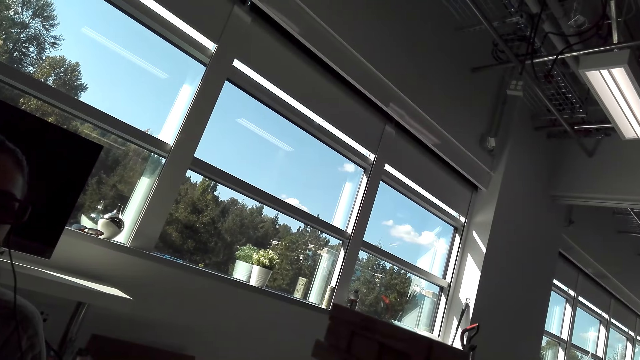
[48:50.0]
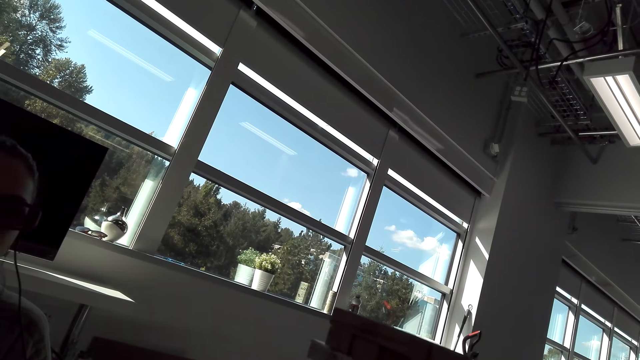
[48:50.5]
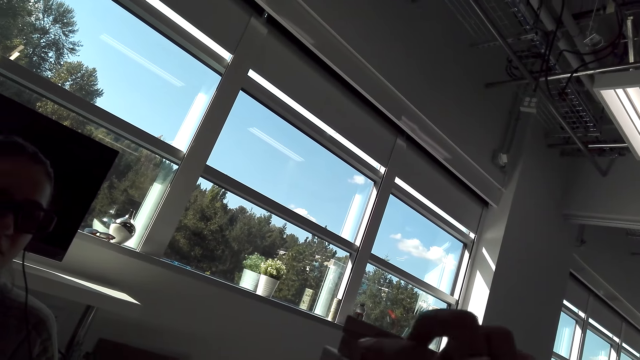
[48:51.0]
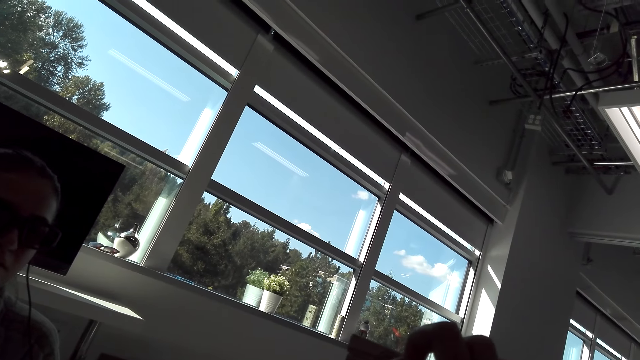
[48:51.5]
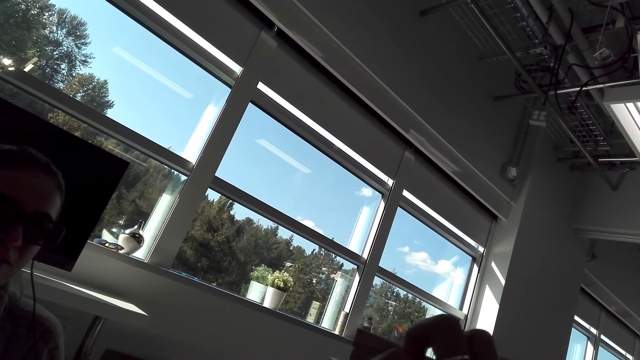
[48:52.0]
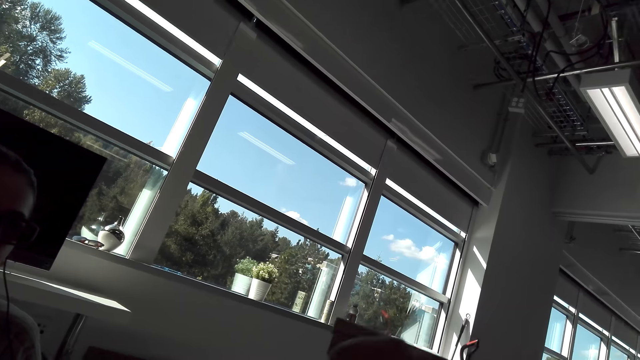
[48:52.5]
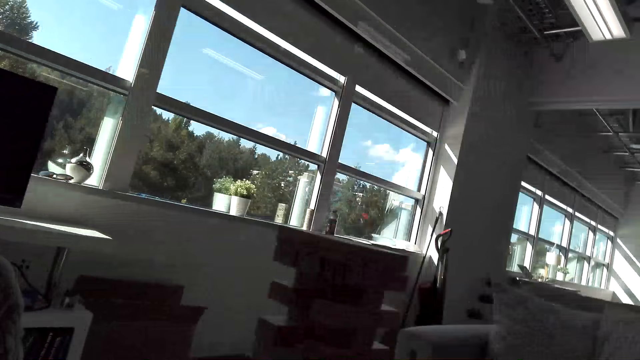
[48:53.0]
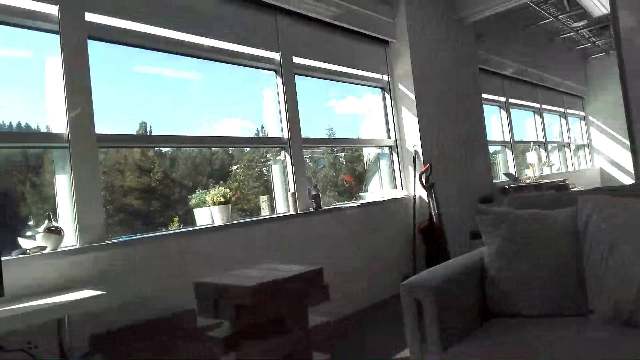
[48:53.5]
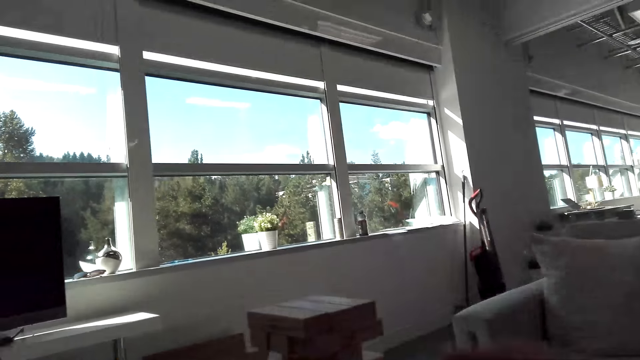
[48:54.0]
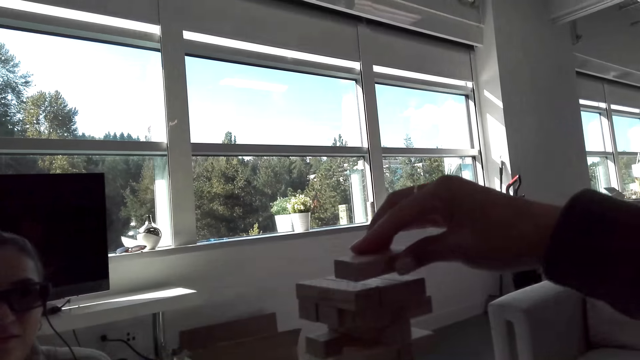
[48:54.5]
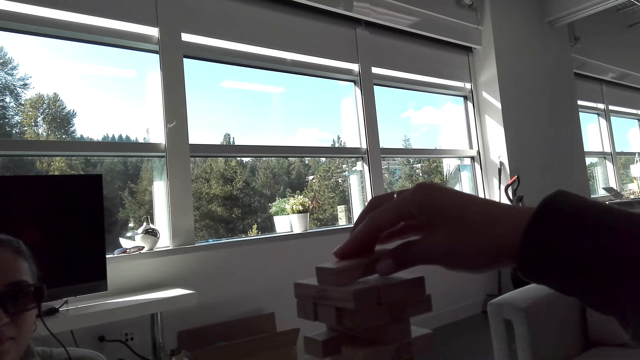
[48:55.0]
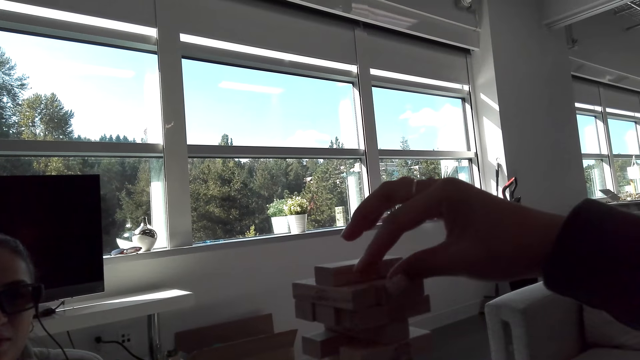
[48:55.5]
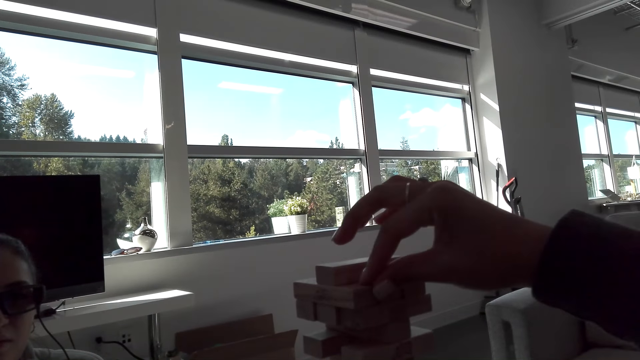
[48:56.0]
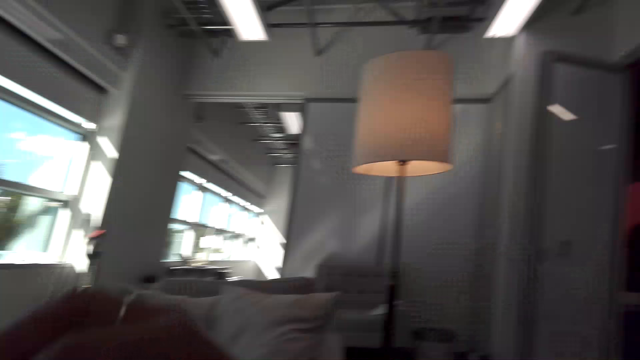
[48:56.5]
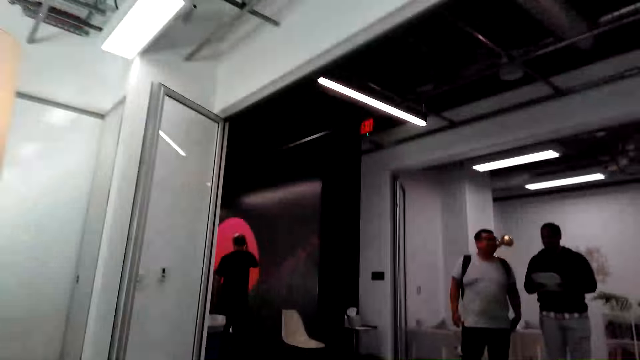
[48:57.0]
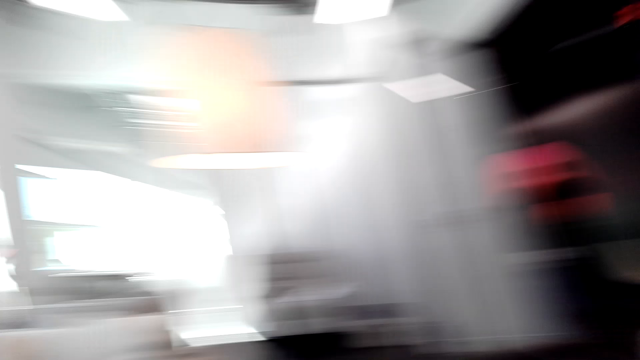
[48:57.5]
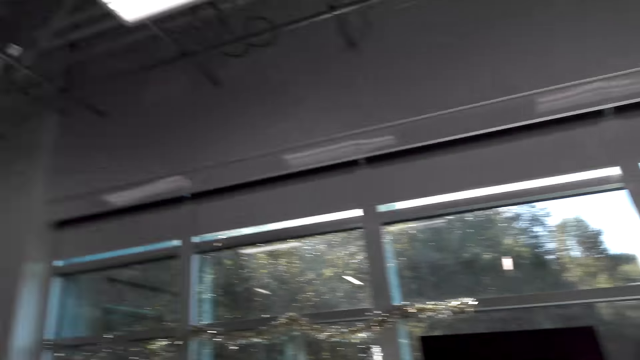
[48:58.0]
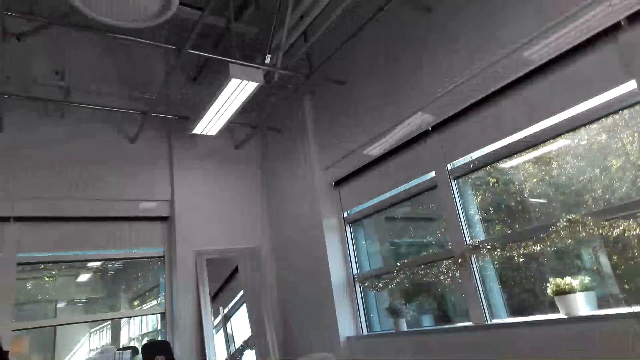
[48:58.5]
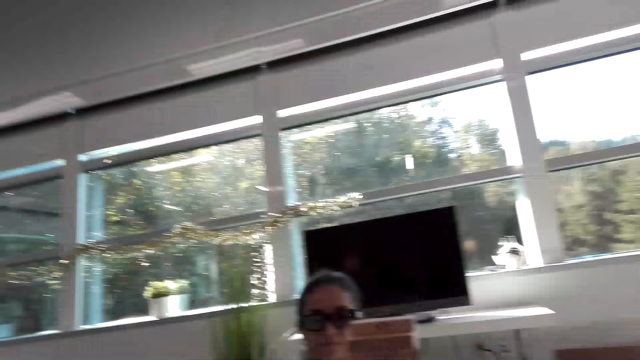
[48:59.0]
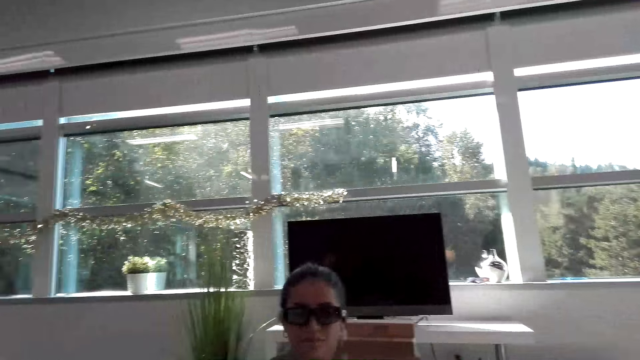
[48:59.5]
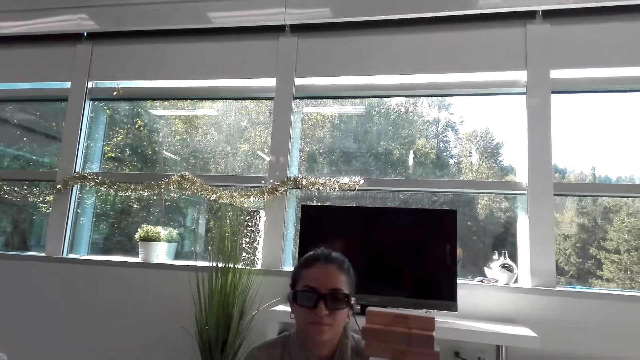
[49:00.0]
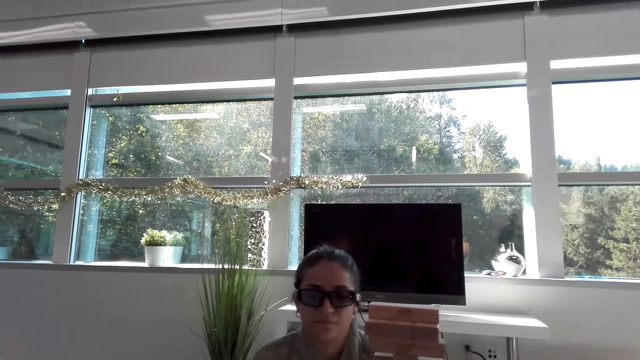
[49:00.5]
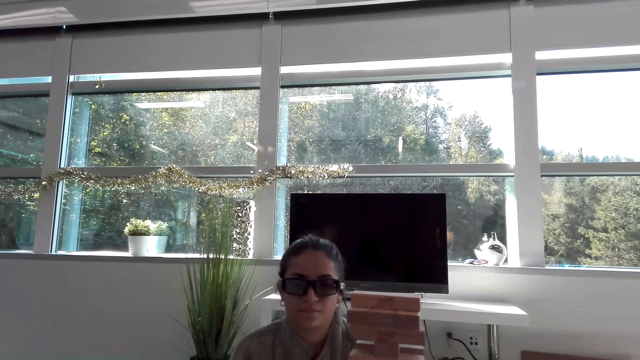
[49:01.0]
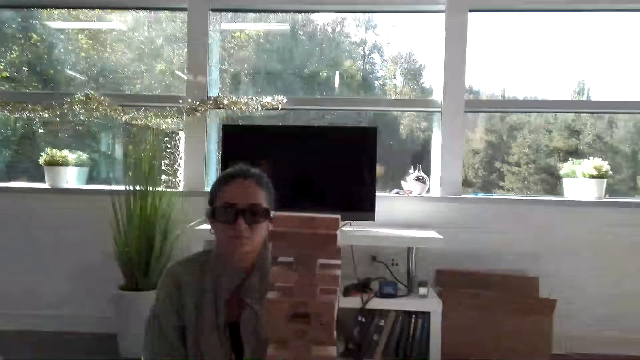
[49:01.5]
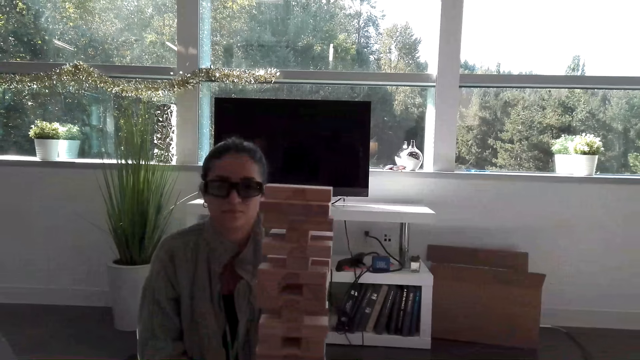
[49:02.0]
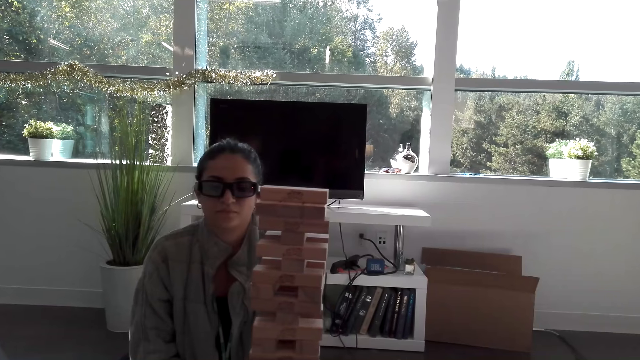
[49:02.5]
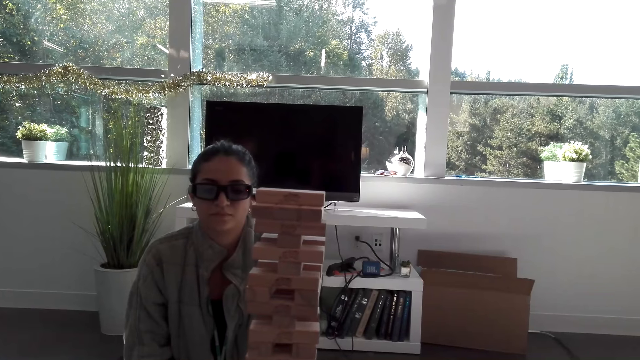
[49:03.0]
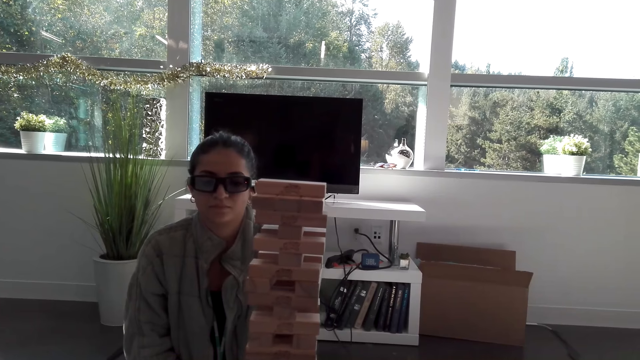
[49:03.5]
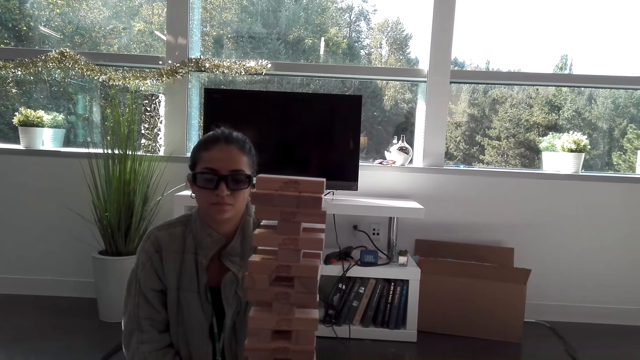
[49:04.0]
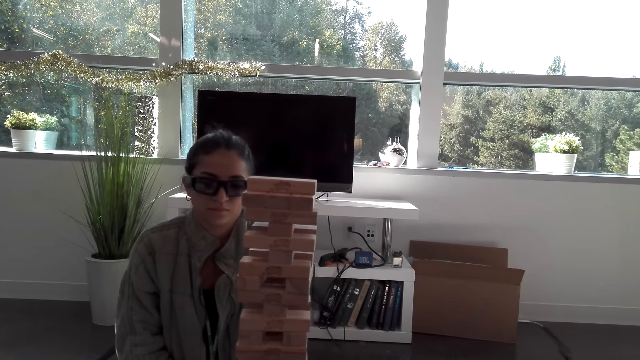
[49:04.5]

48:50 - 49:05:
The camera wearer plays the block tower game. They pick up a wooden block and put down the wooden block on wooden blocks. A man holds a paper with hands. Another man carries a backpack bag. A third man stands in a room. The camera wearer stares at the jenga.

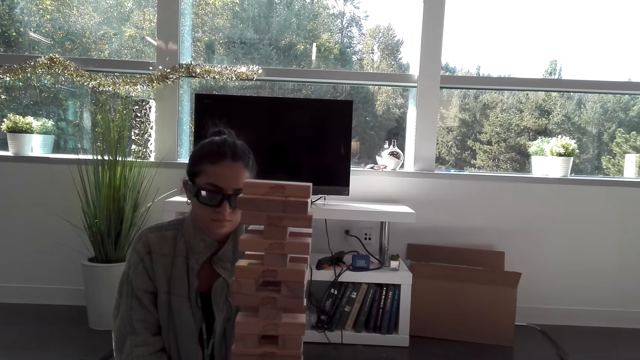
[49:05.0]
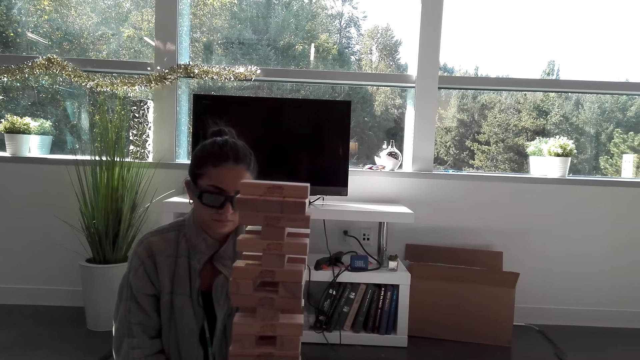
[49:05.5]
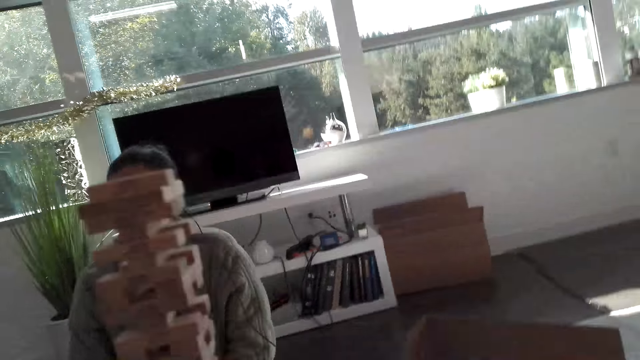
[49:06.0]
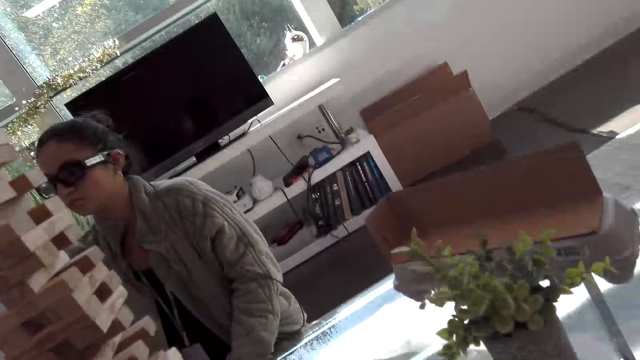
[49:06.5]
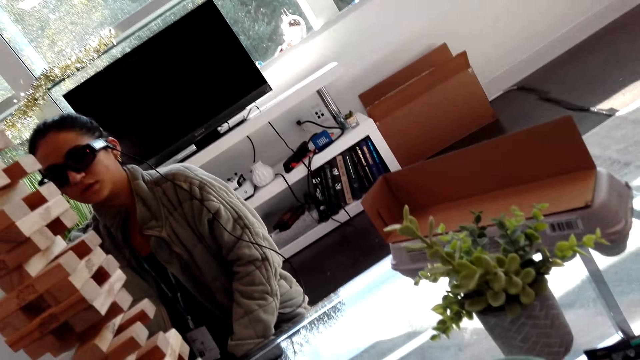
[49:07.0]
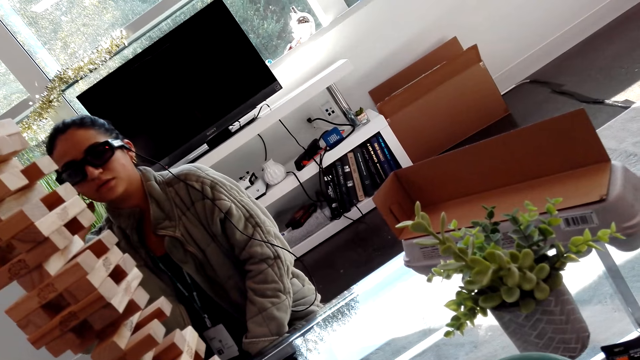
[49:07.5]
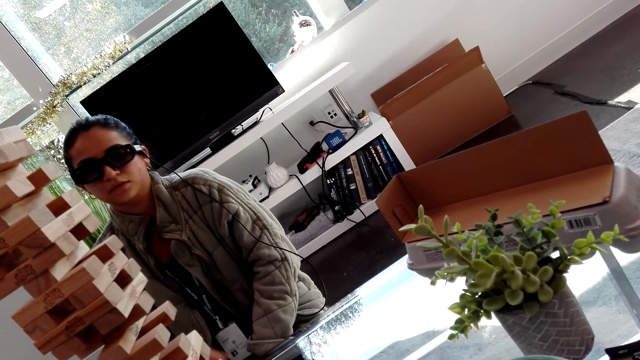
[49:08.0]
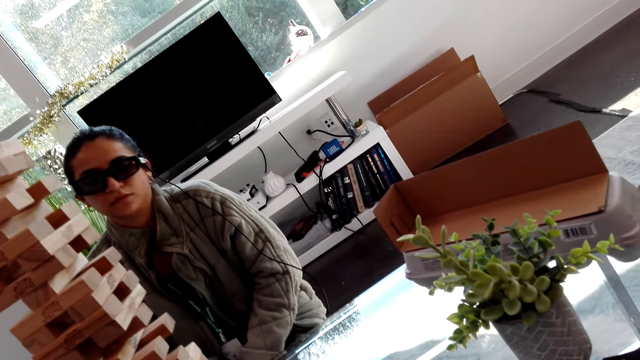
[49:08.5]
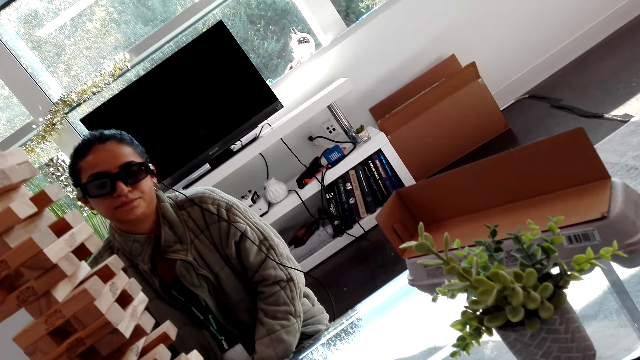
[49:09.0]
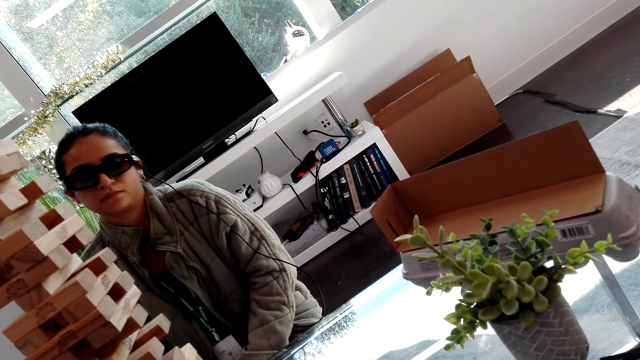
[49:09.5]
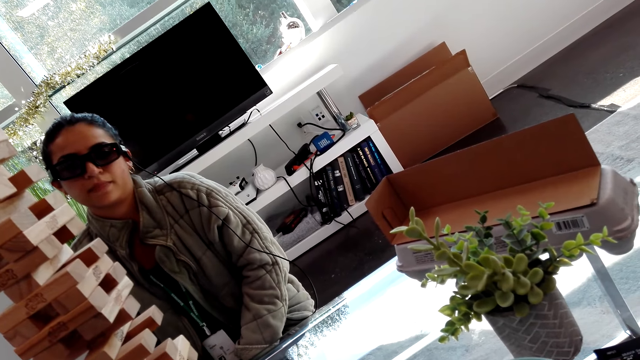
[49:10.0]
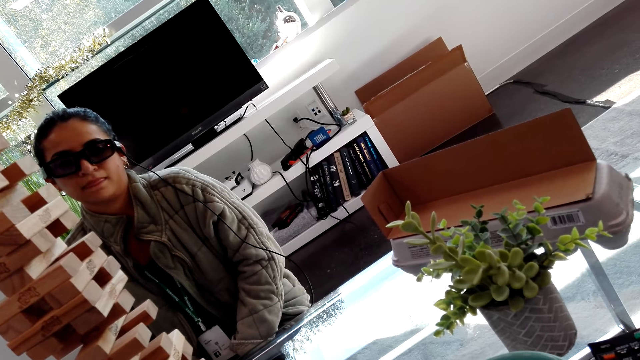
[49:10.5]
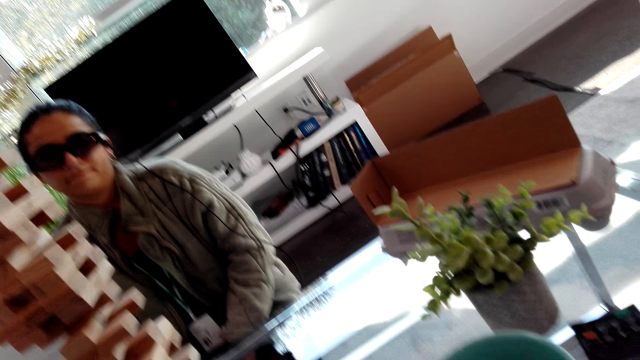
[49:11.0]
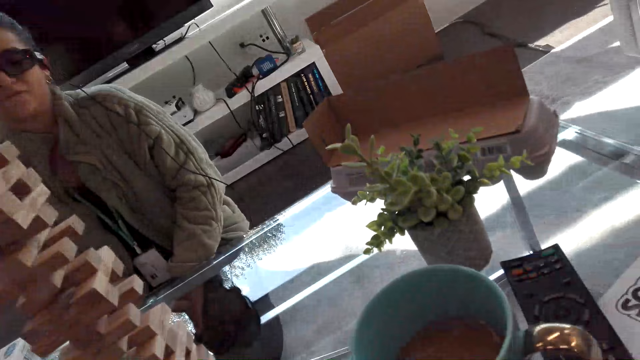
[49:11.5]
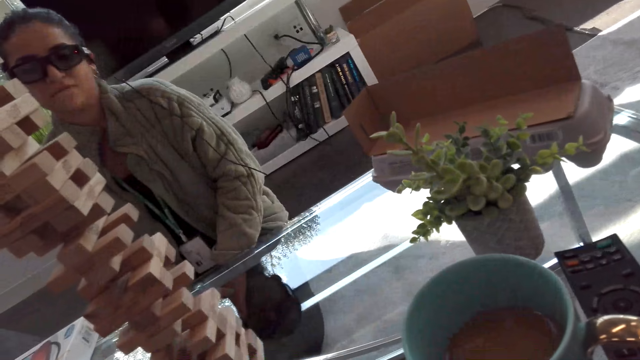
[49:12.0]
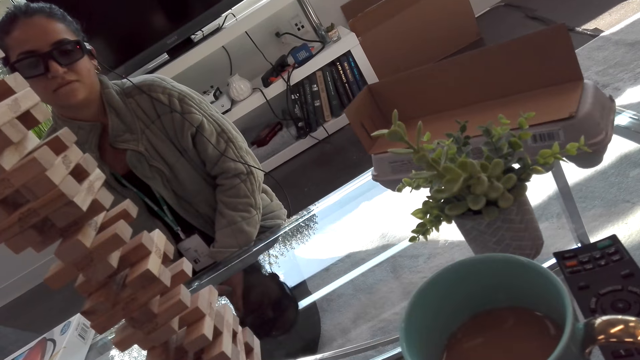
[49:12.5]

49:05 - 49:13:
The camera wearer stares at the cardboard box.
